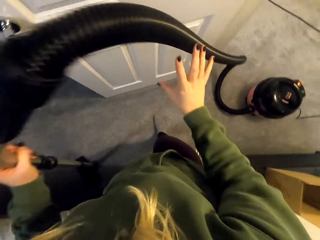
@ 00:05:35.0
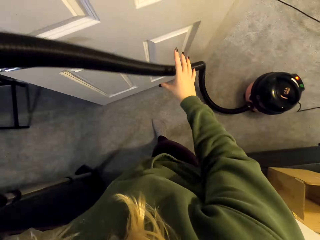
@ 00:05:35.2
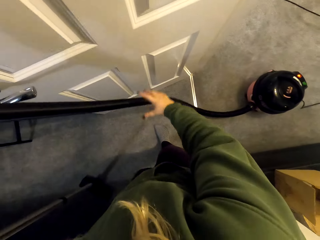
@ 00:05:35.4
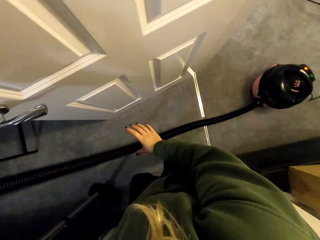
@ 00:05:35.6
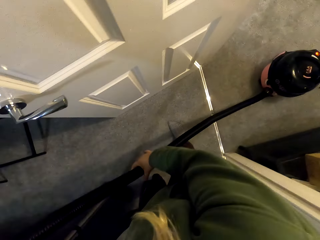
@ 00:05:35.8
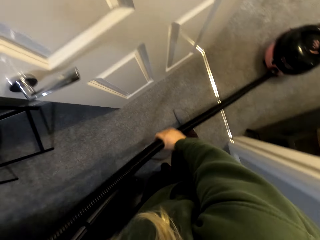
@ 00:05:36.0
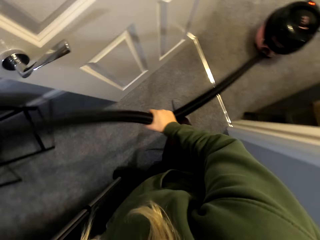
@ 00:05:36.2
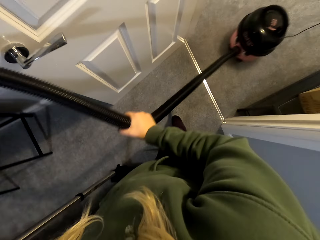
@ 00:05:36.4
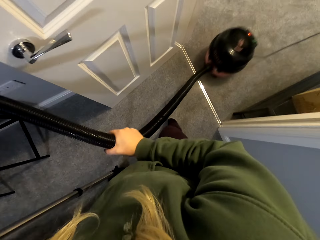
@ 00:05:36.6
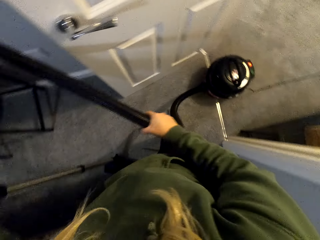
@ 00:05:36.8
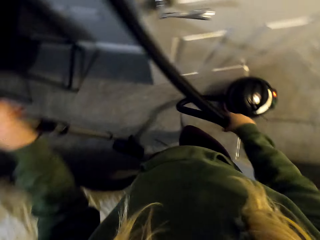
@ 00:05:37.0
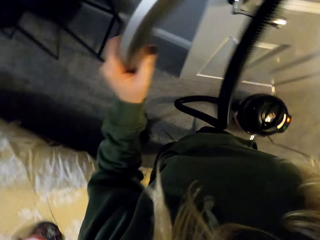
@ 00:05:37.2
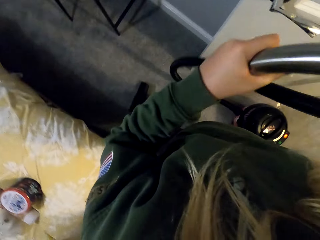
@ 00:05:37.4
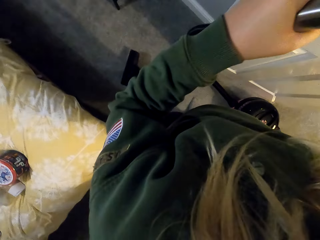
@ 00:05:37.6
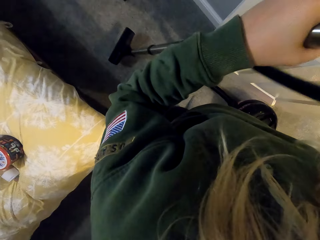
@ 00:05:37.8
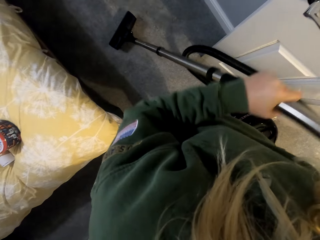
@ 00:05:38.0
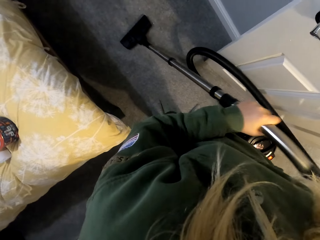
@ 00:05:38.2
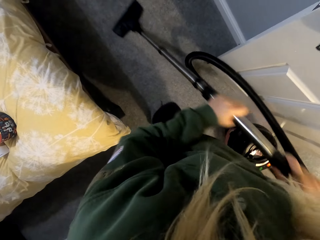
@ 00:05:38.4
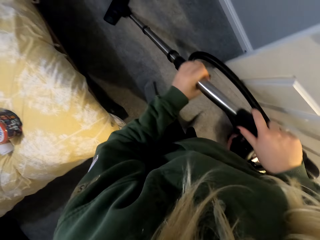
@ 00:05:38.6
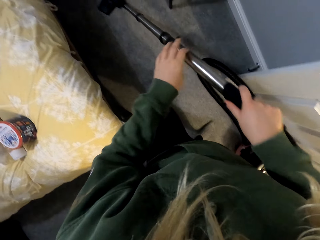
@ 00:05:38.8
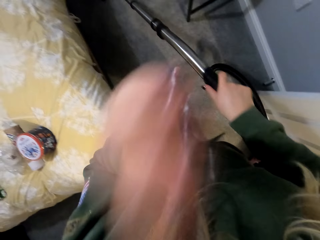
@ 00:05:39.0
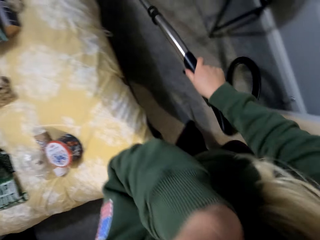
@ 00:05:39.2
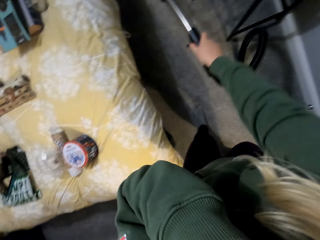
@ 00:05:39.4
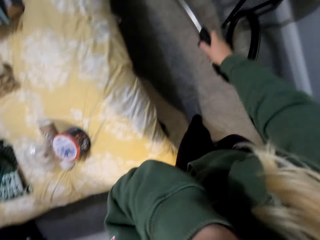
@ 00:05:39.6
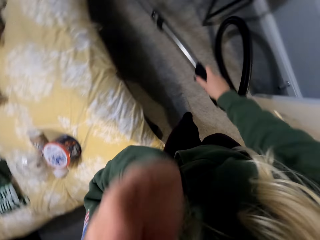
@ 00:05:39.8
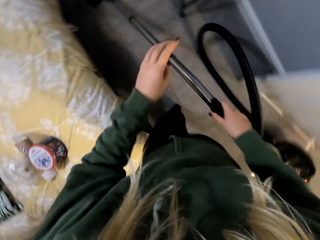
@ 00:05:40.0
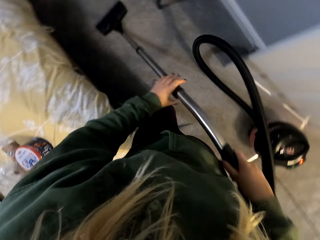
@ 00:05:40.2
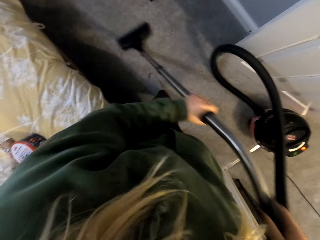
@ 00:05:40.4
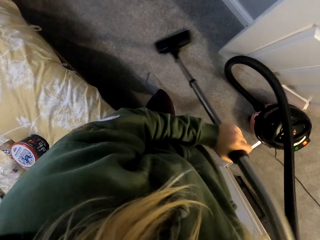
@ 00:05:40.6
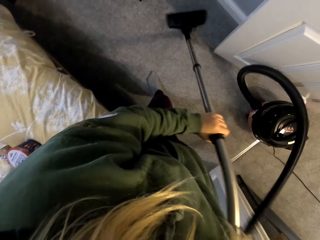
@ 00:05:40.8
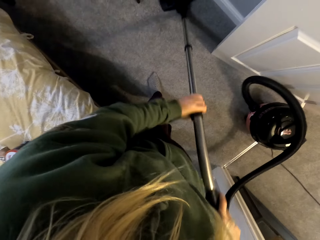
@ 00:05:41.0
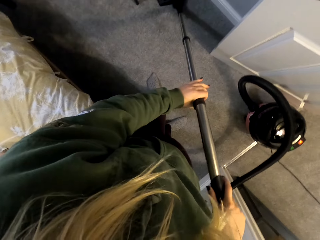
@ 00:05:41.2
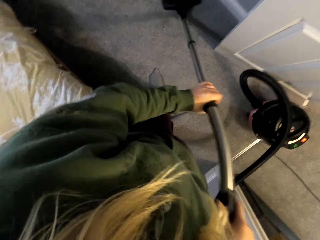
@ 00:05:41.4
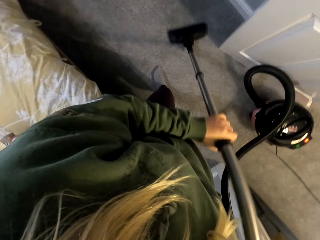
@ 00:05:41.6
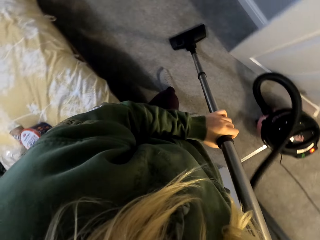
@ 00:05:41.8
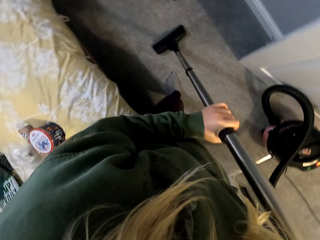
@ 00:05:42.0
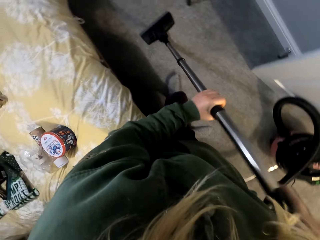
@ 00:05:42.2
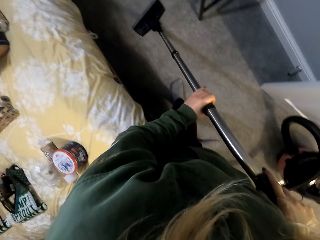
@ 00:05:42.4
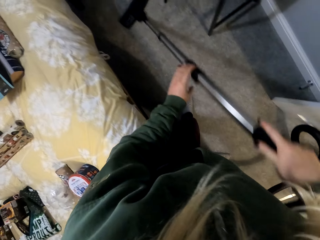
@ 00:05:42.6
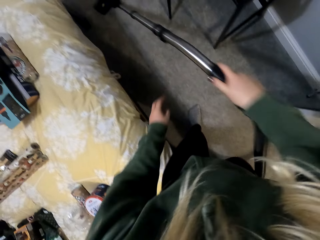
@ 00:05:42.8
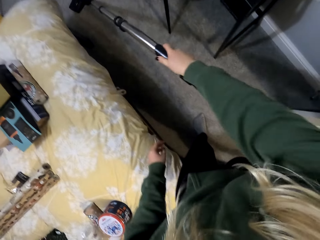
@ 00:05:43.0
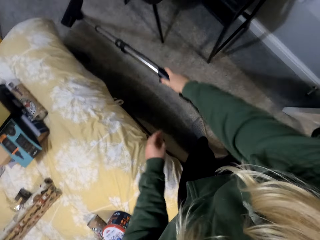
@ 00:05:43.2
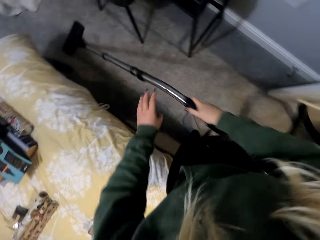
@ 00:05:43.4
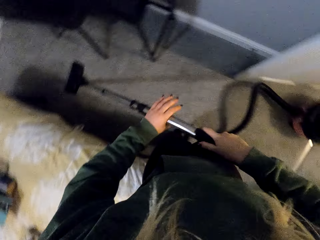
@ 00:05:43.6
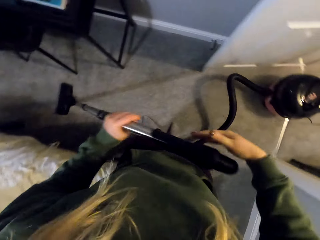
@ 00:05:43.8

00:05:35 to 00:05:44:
The camera wearer pulls a vacuum cleaner machine. They continue cleaning a room using the vacuum cleaner.

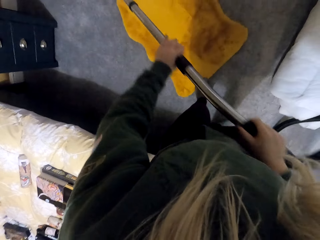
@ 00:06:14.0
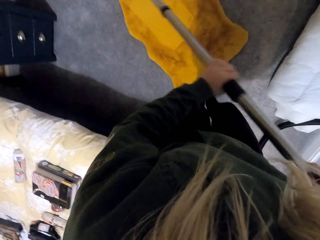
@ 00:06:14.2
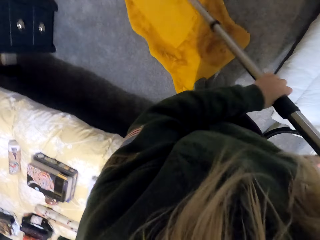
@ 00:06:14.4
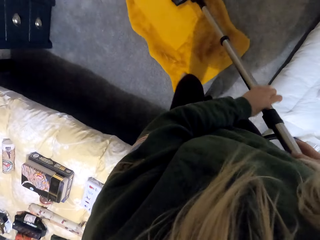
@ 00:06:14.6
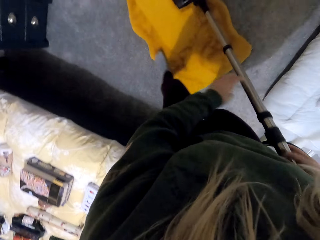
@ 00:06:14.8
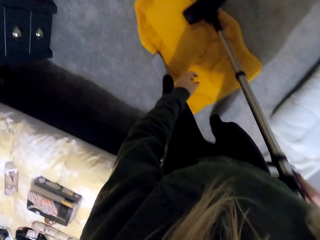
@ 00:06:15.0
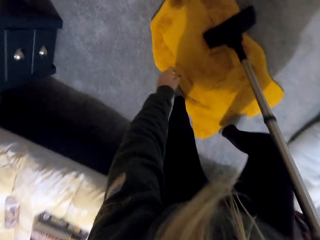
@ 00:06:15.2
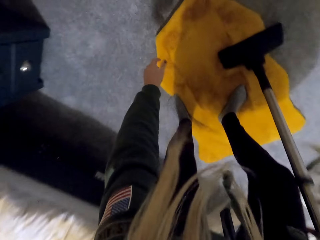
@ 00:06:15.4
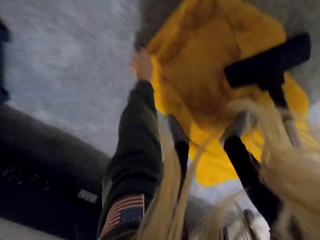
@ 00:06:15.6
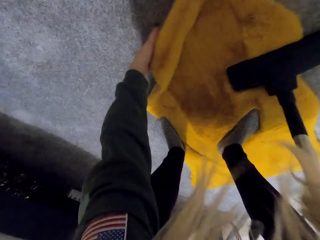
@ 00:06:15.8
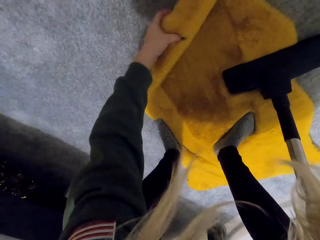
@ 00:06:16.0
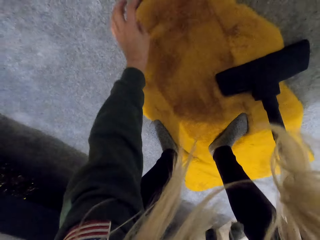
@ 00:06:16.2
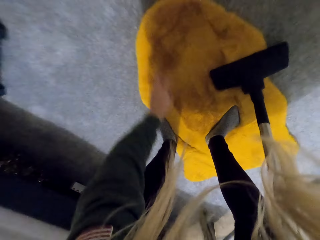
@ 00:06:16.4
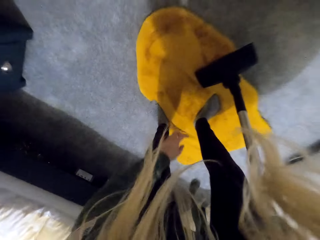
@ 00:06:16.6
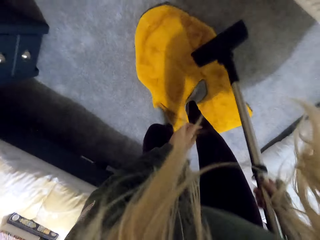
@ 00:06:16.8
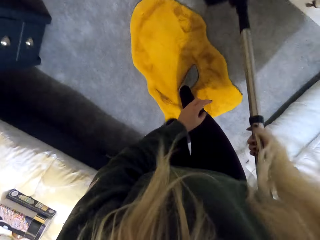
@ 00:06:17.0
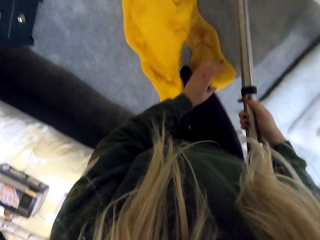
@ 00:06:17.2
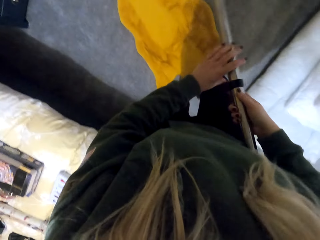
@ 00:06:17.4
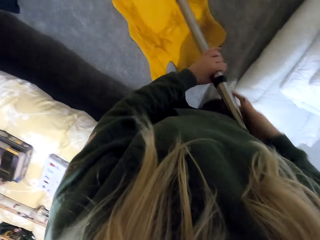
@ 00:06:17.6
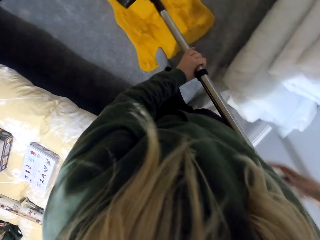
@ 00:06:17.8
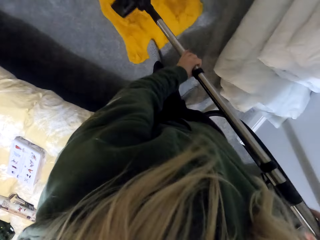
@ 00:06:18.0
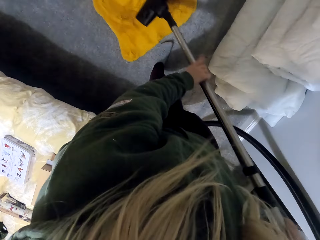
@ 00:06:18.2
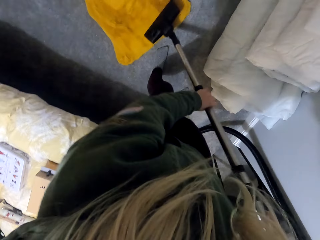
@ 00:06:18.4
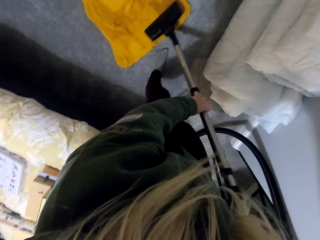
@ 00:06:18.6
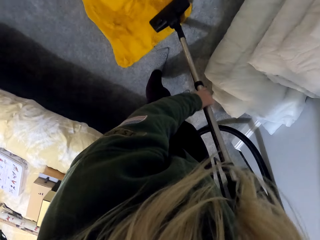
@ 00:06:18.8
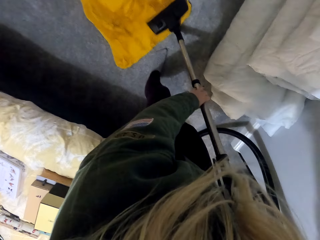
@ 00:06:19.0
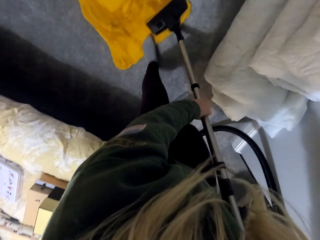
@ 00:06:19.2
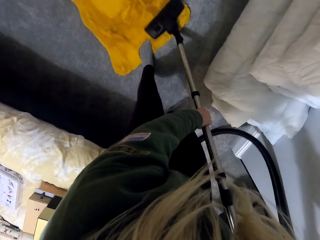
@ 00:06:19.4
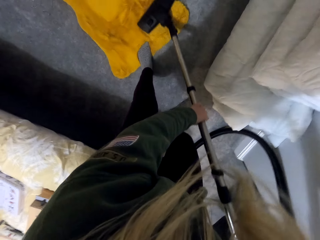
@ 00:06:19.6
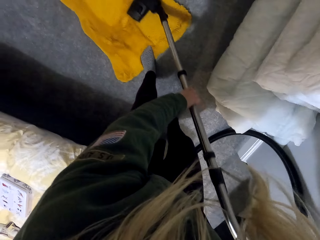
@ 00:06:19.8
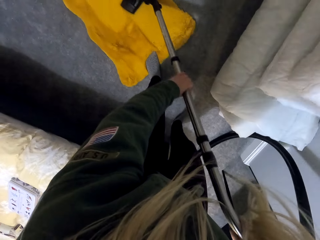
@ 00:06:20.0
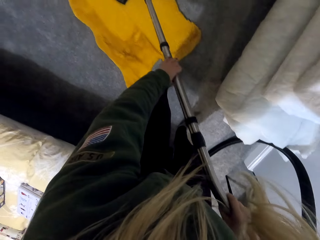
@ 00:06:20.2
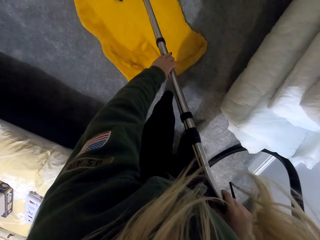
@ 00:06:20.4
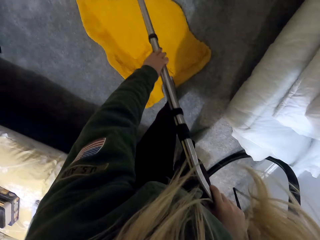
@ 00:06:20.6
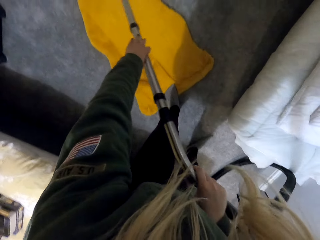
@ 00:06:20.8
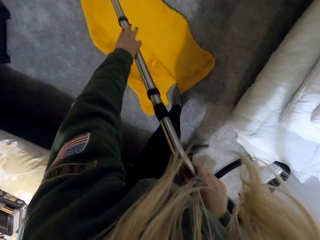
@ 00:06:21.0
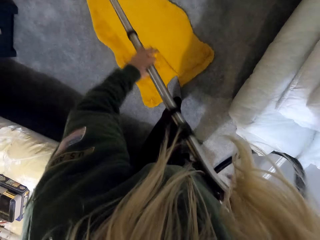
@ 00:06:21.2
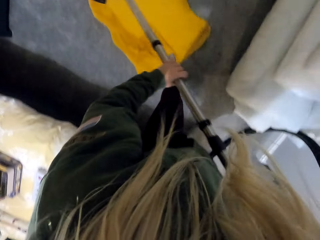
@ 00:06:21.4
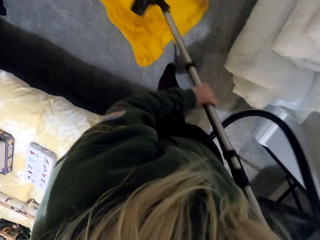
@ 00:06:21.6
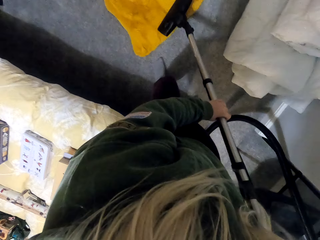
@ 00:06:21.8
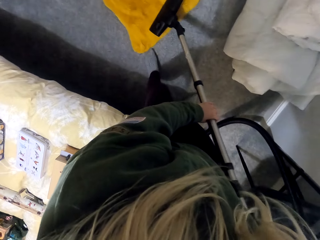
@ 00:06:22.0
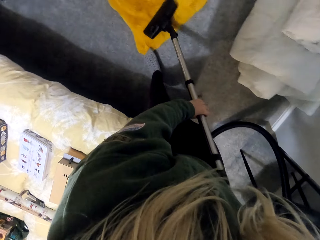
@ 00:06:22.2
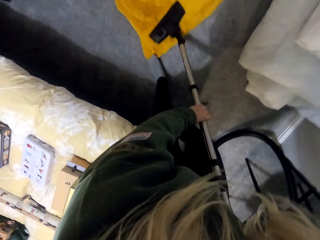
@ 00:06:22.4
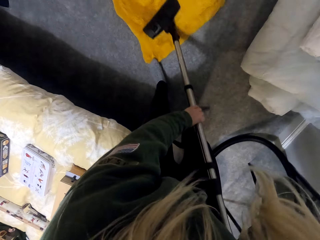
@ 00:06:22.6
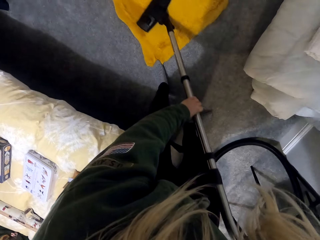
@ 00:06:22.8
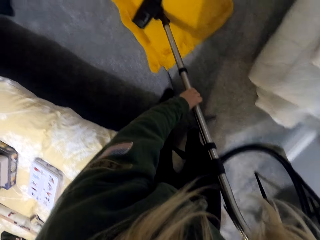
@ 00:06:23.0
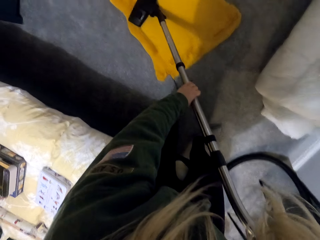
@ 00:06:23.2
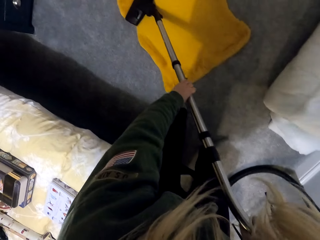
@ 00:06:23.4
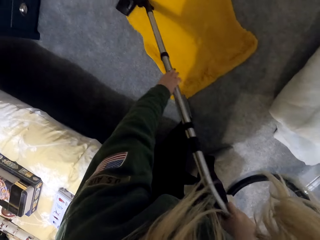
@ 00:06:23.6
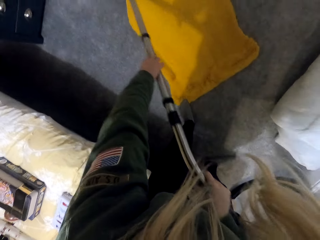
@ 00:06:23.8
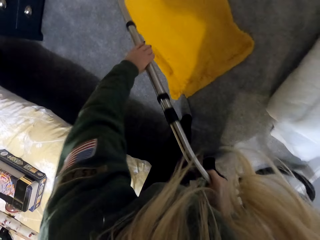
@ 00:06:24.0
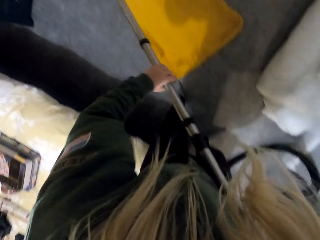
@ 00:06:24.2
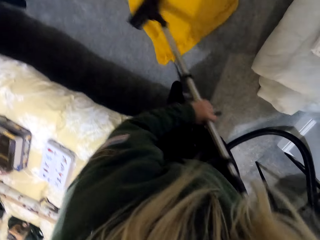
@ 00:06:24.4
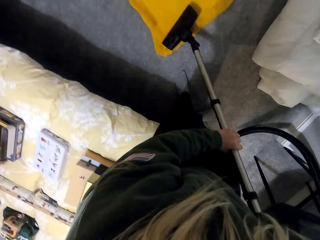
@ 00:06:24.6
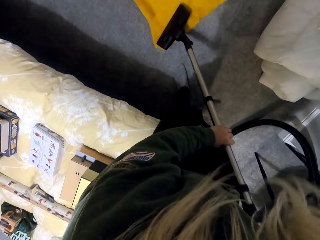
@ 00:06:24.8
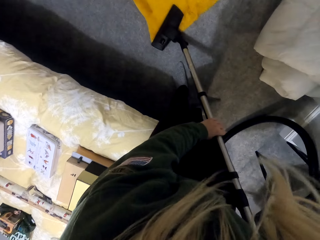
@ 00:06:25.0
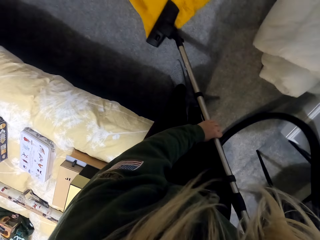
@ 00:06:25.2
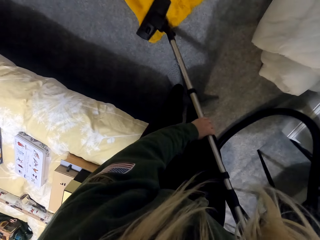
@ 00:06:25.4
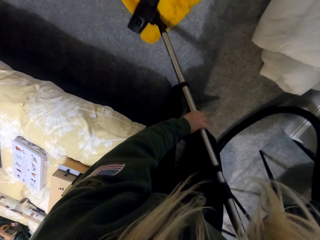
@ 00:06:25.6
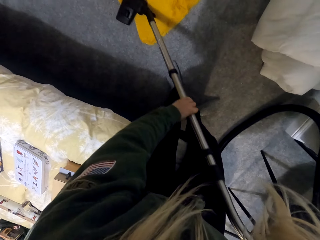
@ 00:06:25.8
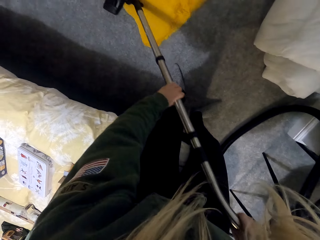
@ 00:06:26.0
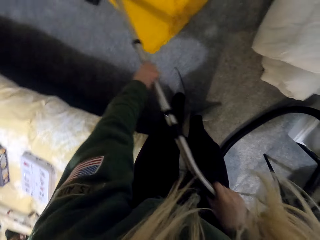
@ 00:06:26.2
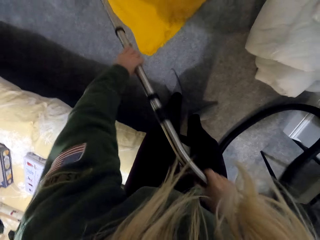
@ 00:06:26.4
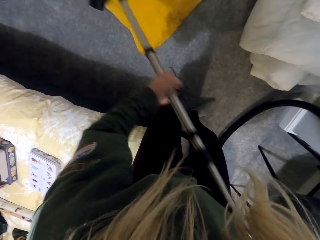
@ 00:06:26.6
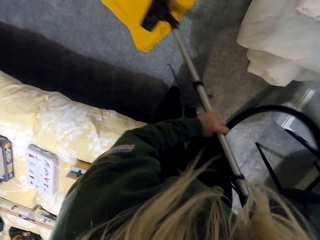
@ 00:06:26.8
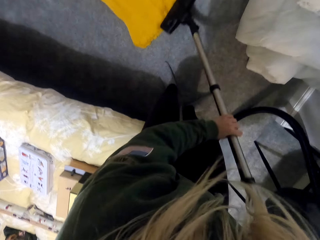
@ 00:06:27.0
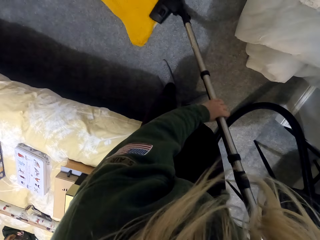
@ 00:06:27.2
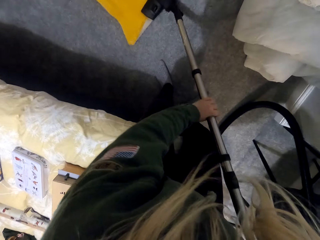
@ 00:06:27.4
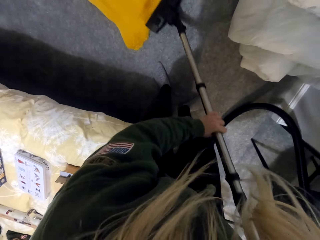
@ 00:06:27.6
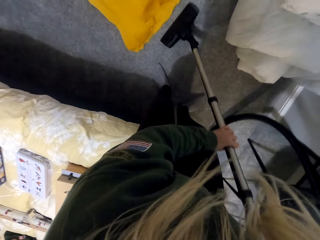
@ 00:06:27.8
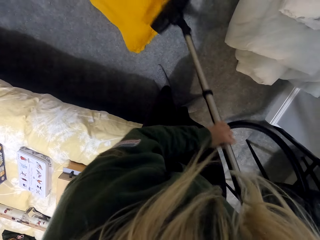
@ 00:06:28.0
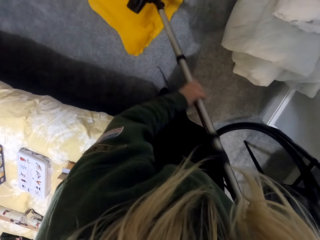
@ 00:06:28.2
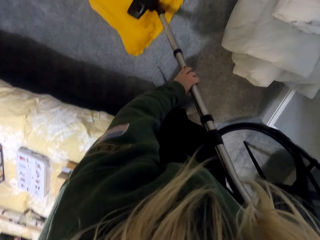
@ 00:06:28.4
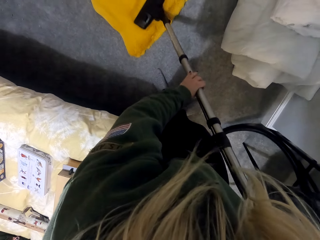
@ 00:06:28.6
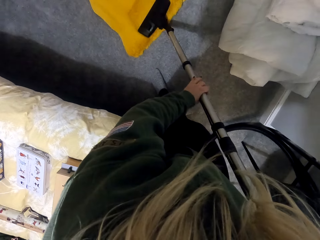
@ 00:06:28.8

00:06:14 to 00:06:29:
The camera wearer unfolds a carpet.
